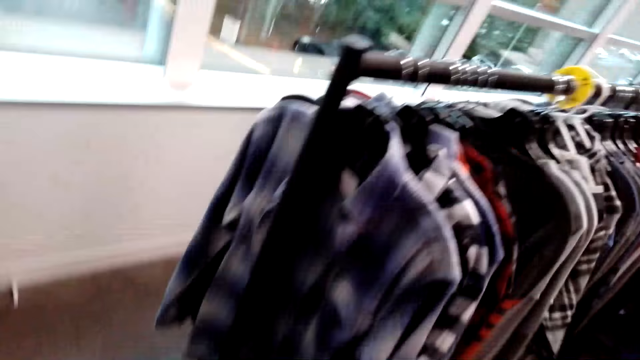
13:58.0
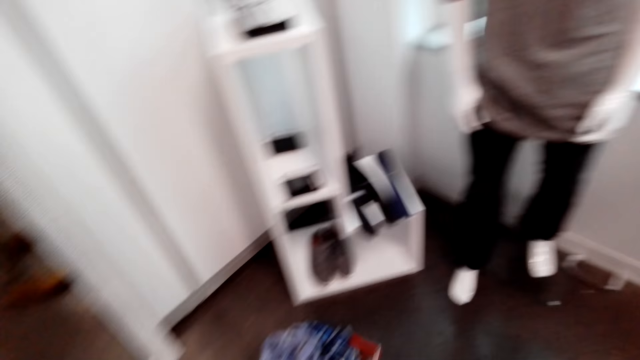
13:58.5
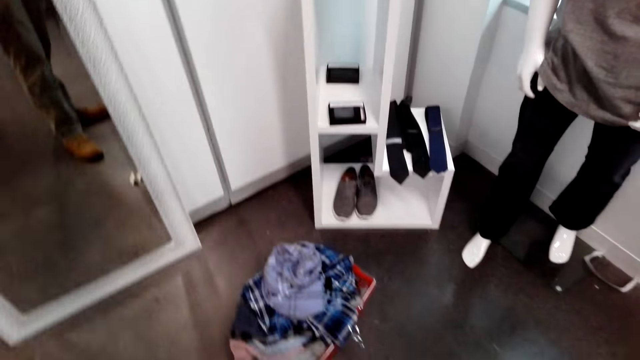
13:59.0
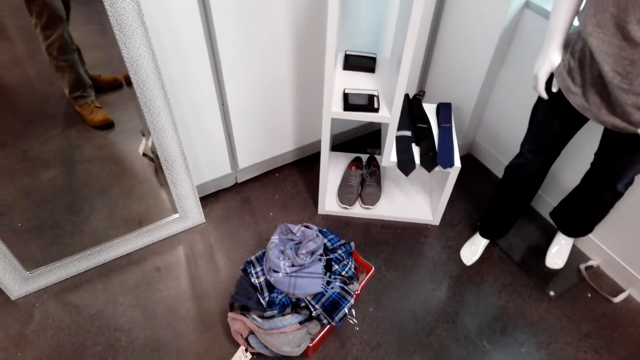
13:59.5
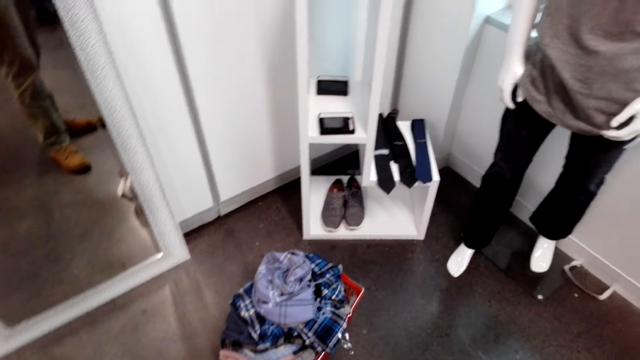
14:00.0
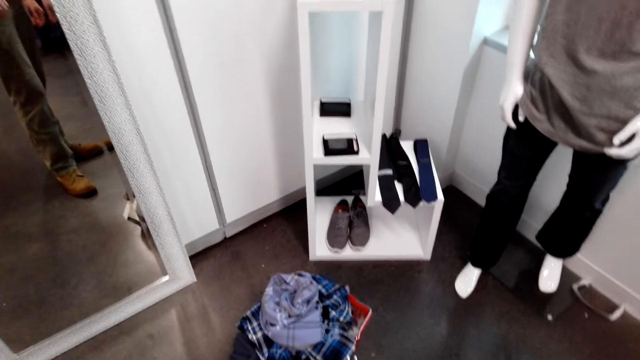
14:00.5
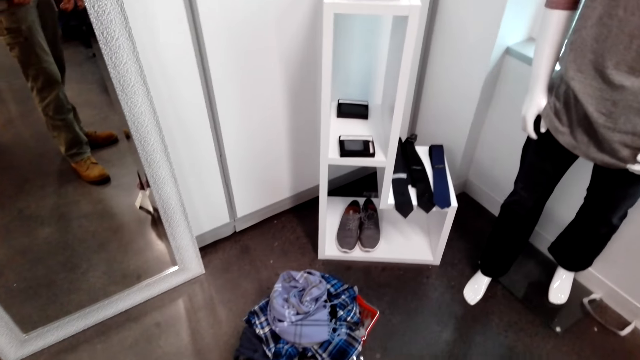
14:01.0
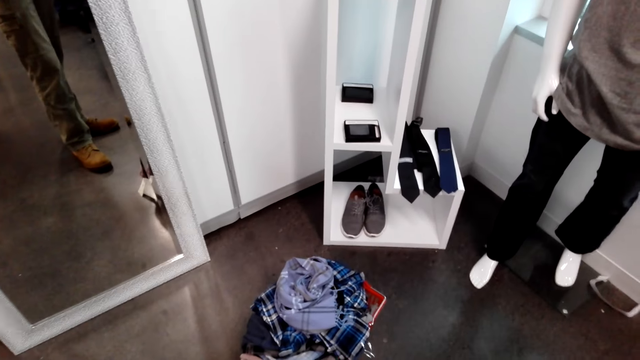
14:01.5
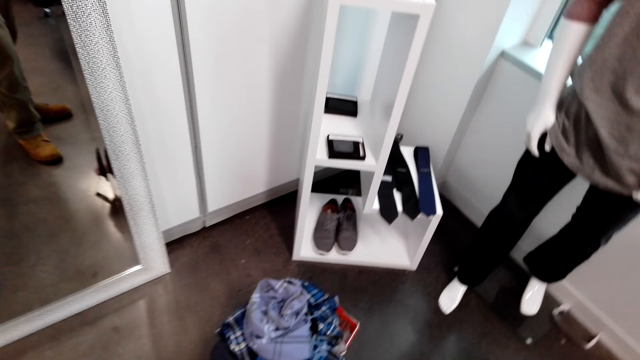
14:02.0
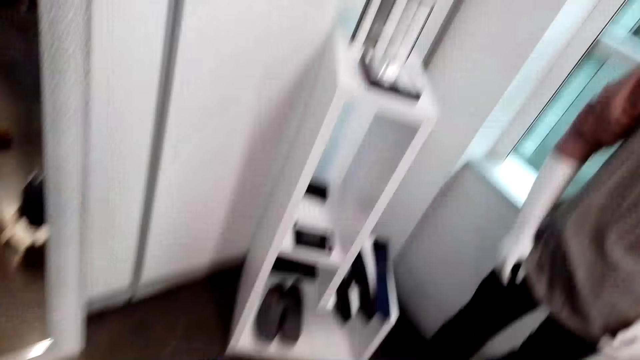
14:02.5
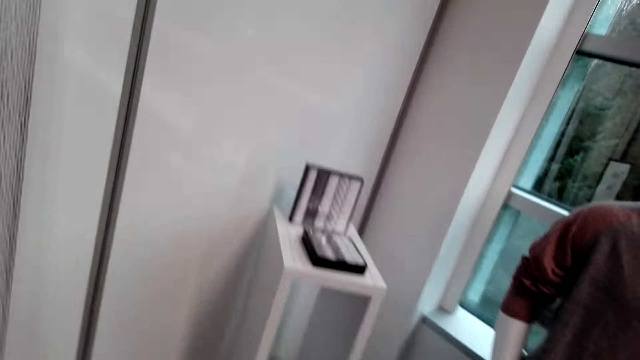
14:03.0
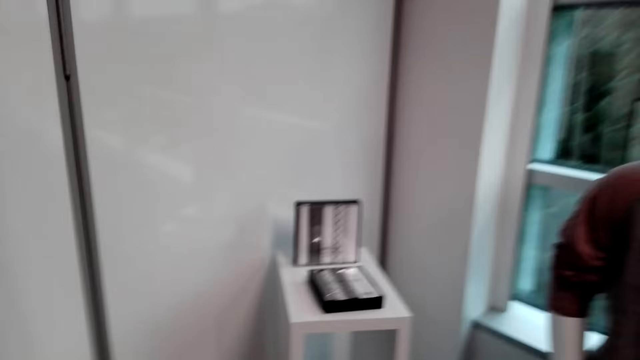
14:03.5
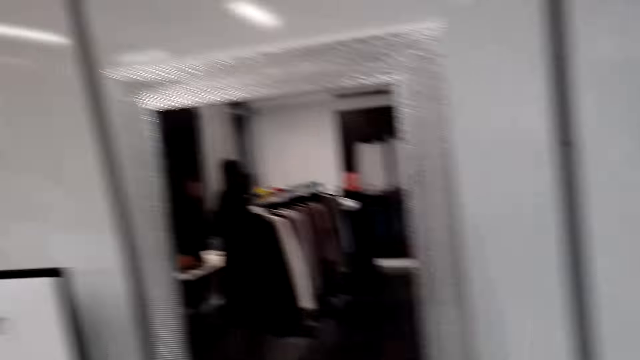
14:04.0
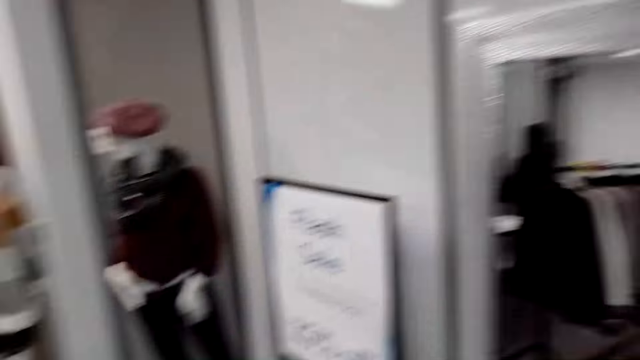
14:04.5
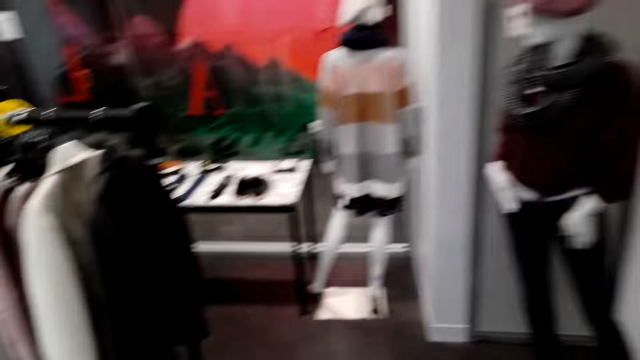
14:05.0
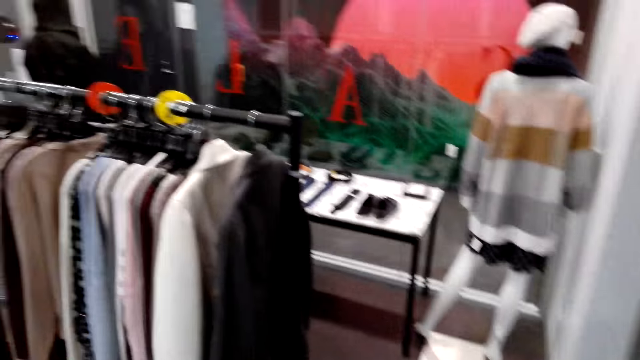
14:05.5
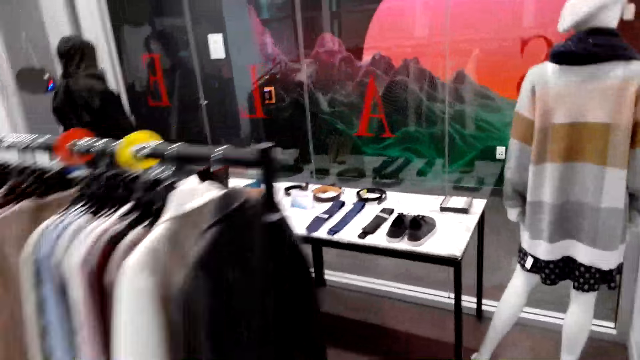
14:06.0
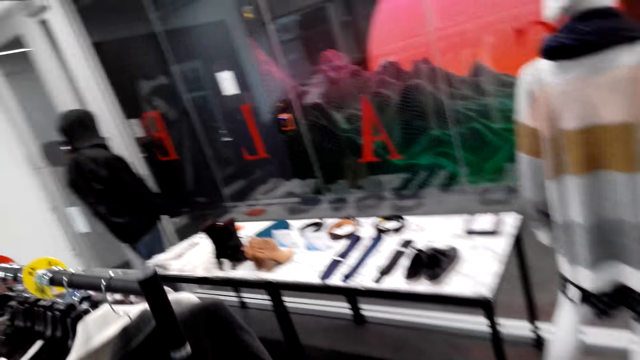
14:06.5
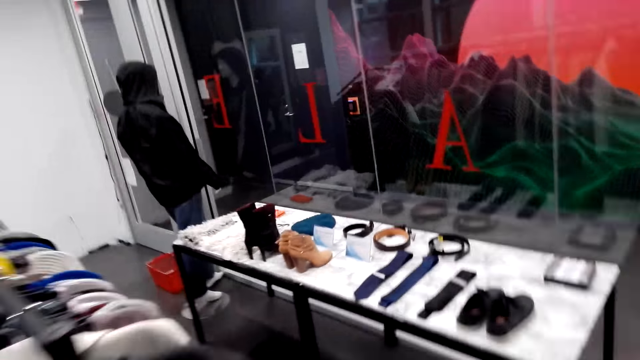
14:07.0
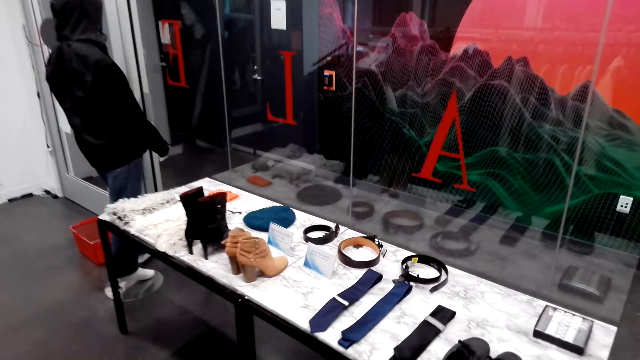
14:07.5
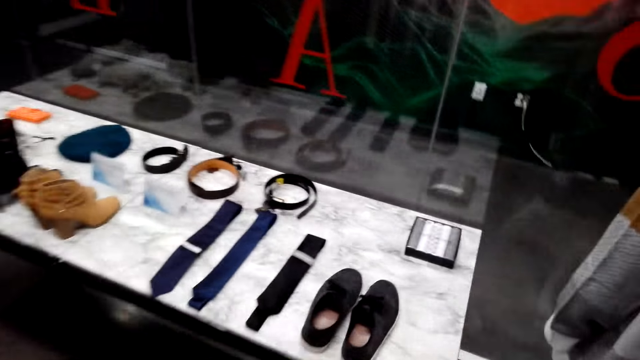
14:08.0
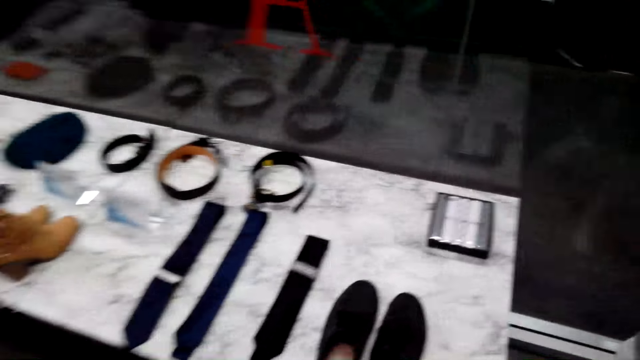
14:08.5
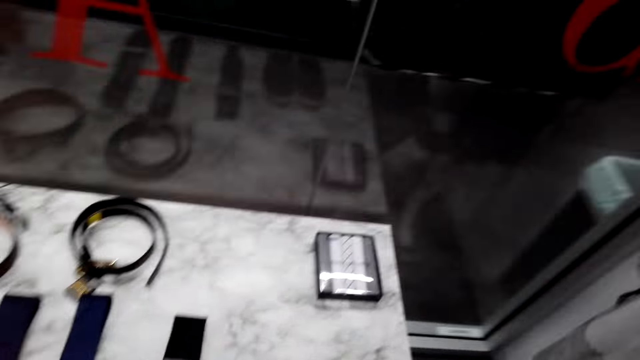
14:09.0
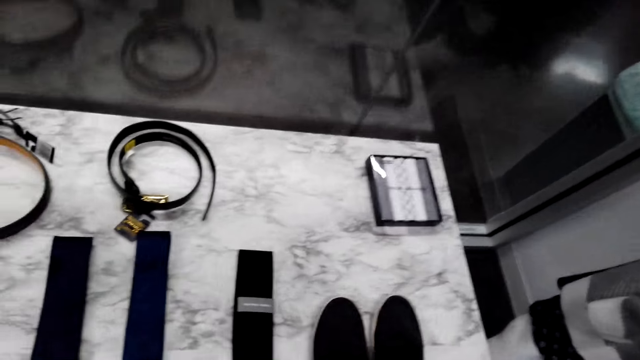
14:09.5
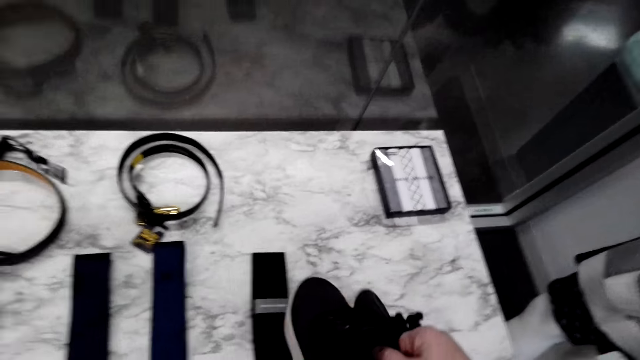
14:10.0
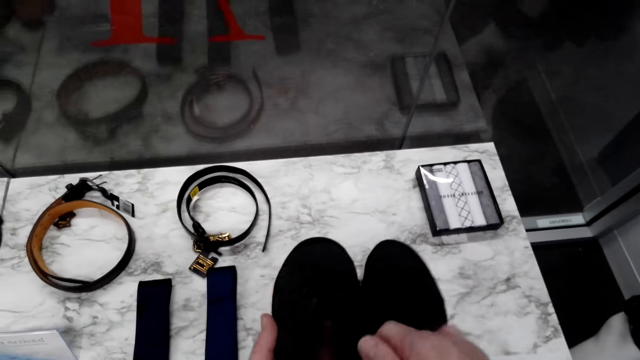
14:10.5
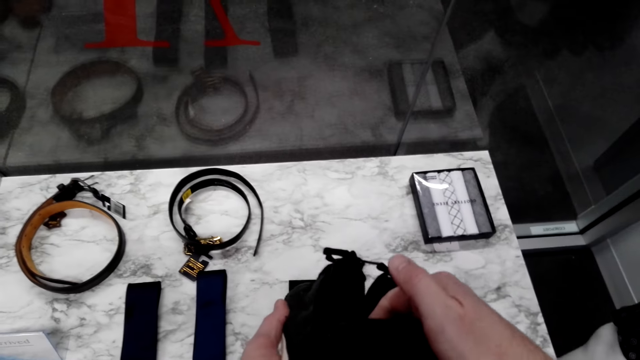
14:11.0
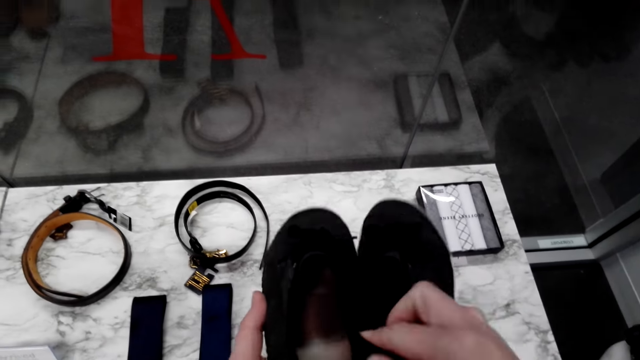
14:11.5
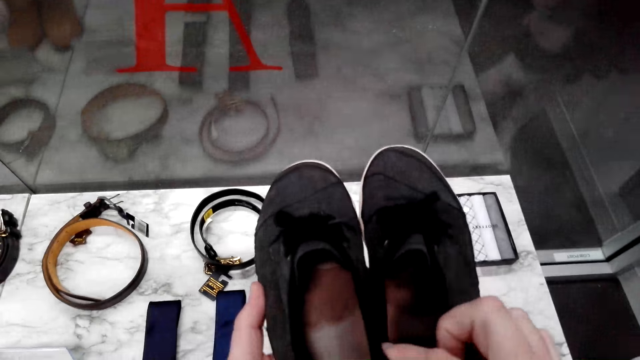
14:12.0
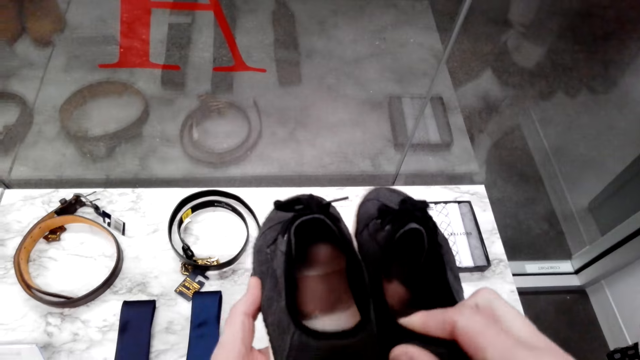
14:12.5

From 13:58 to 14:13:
The camera wearer looks at himself in the mirror. He walks in the shop. He walks around. He holds a pair of shoes. He picks up the pair of shoes from the display cabinet.

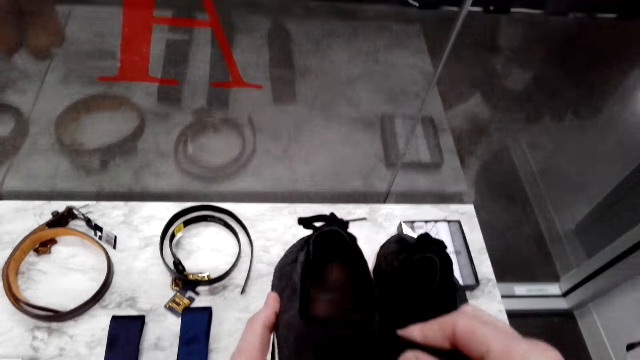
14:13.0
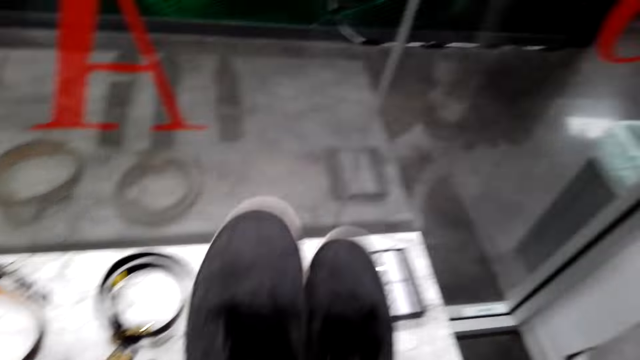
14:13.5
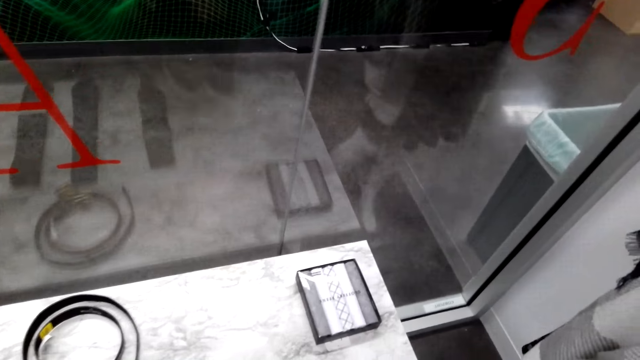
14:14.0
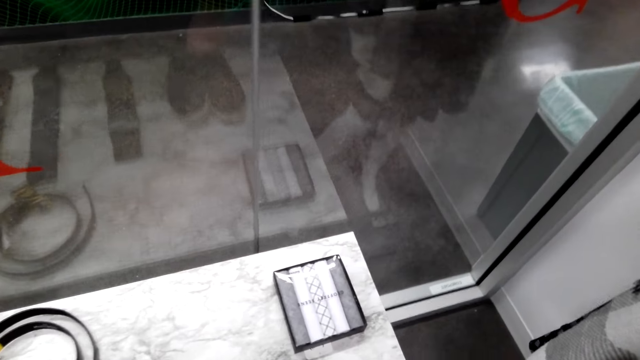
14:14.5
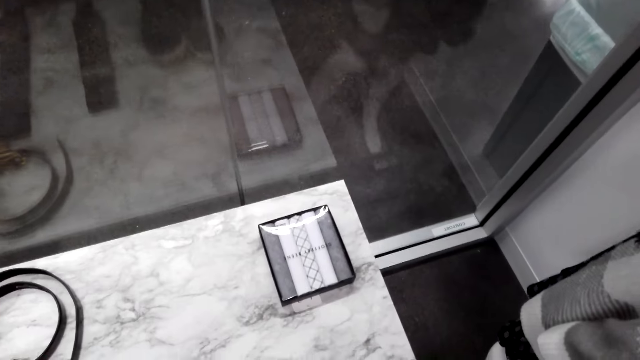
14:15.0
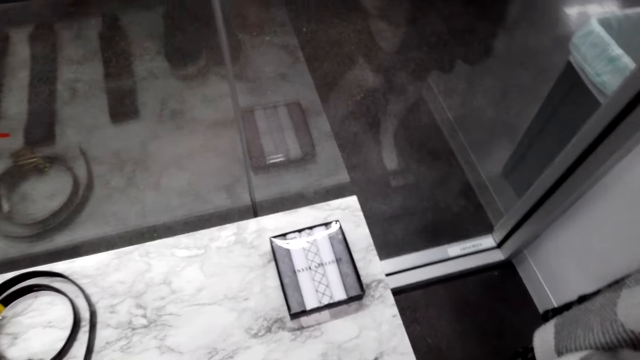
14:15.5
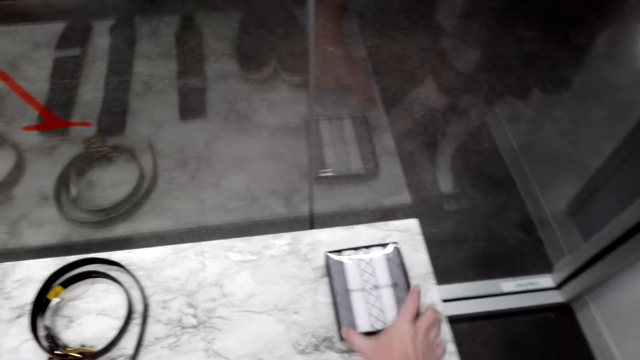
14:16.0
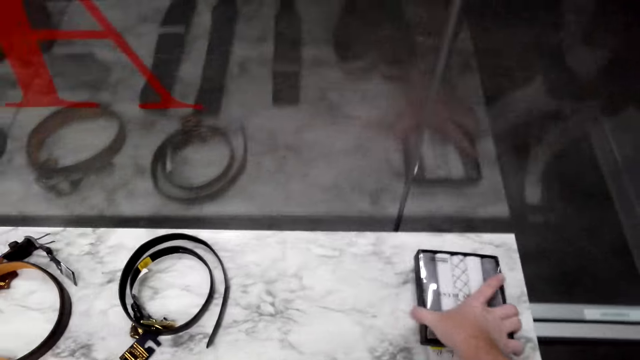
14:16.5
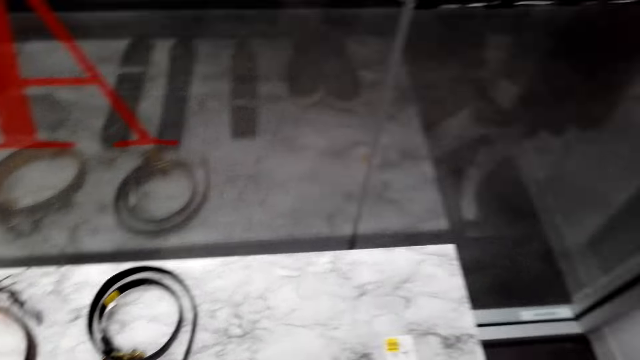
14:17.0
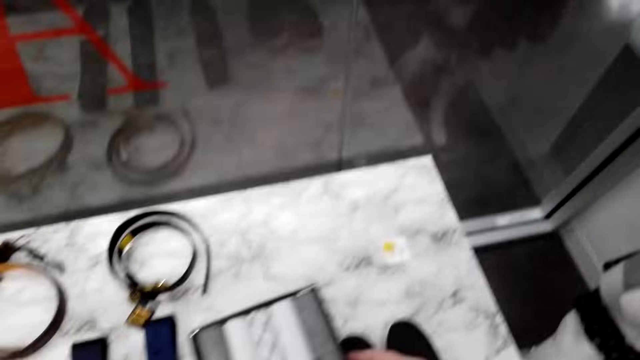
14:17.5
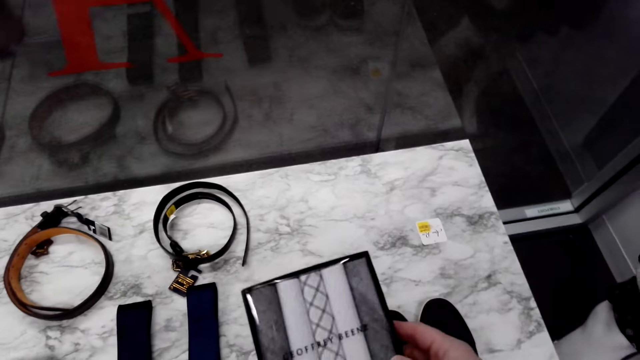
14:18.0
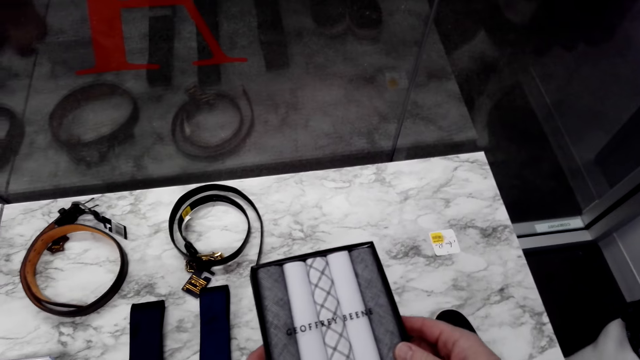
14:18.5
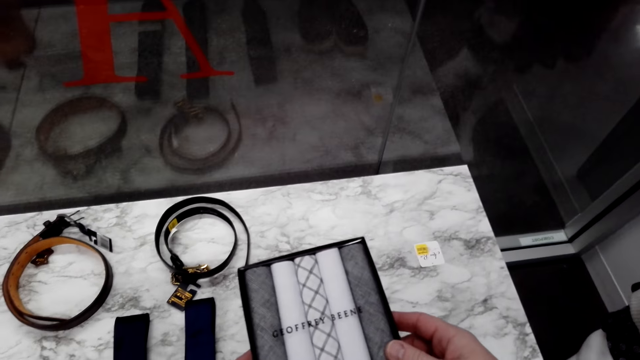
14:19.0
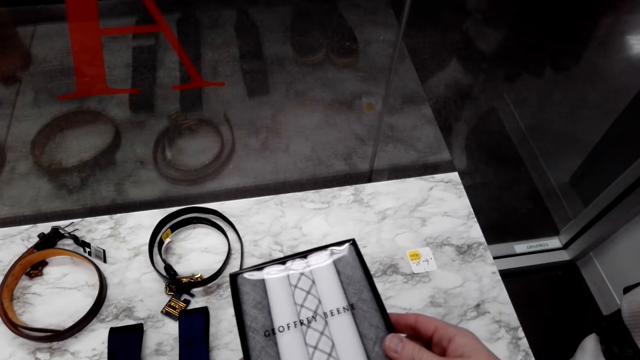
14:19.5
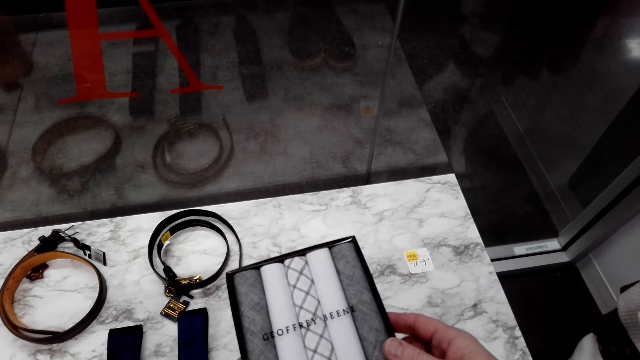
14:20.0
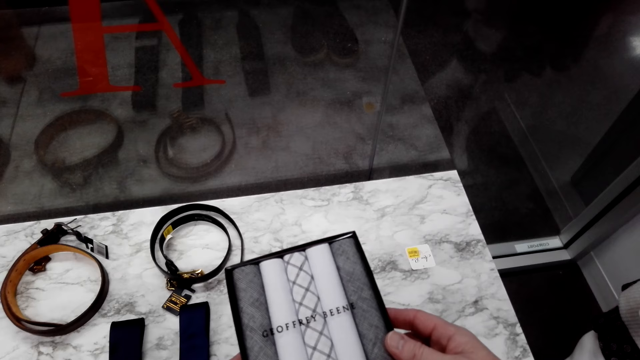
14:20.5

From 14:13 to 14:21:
The camera wearer puts down a pair of shoes on the display cabinet. They pick a box of something from the display cabinet. They hold the box.
